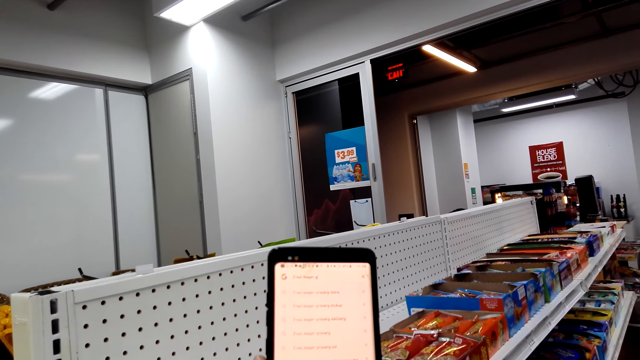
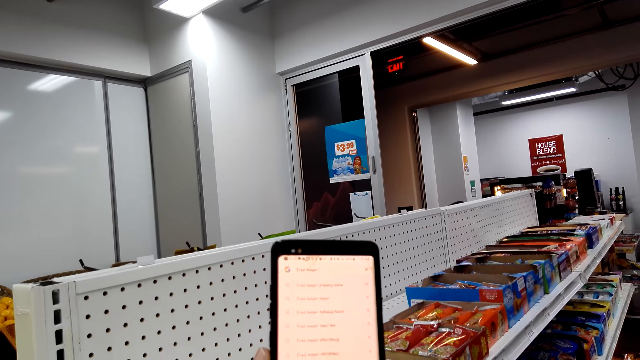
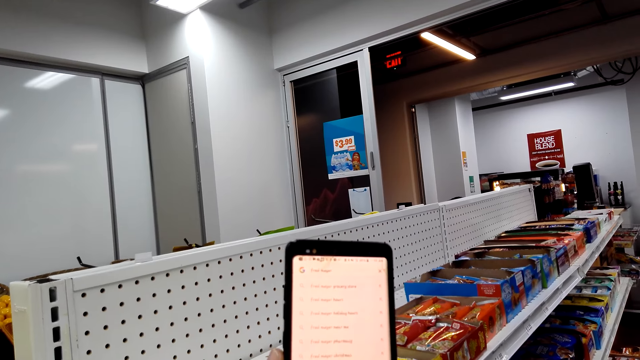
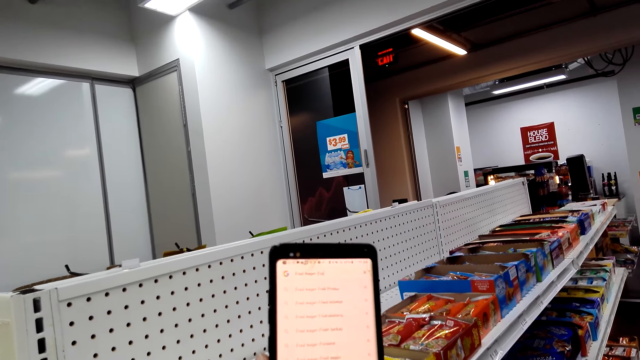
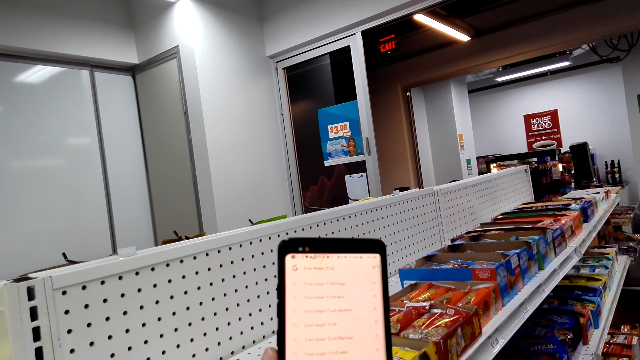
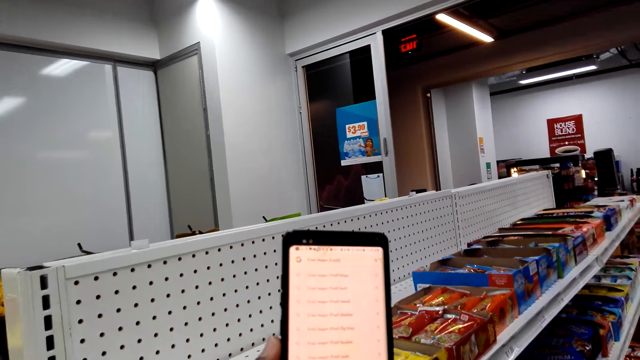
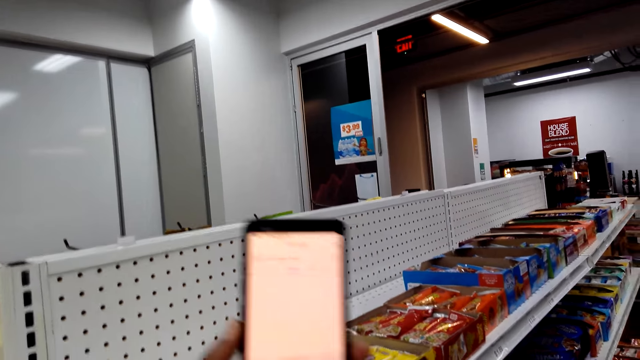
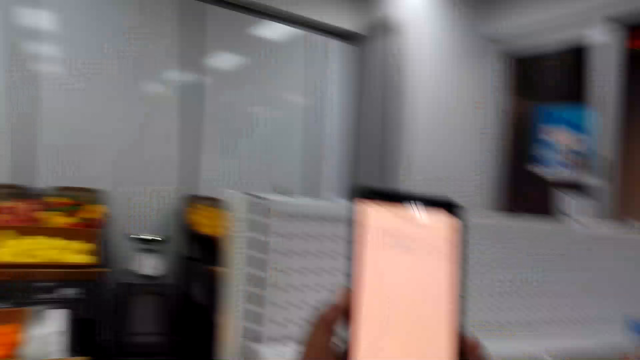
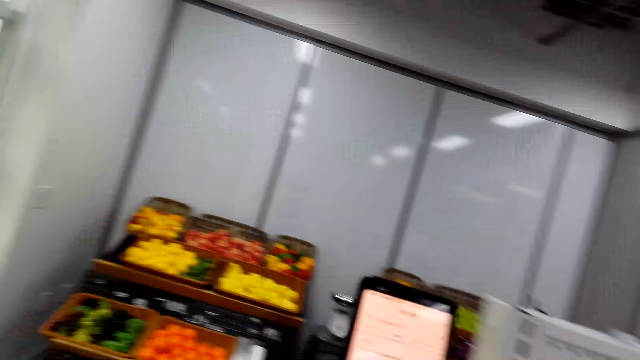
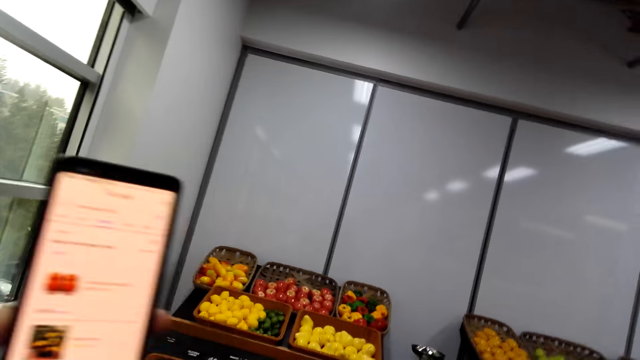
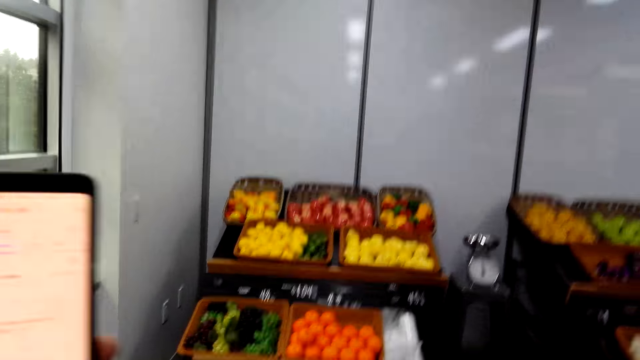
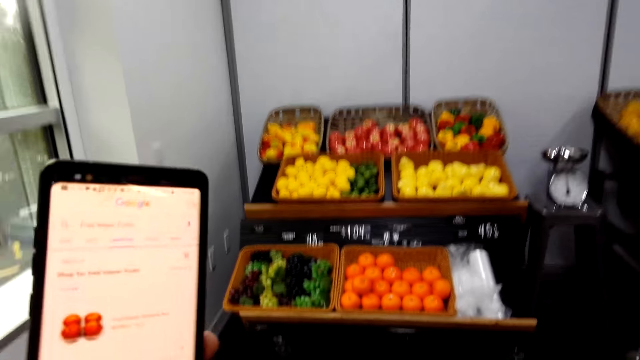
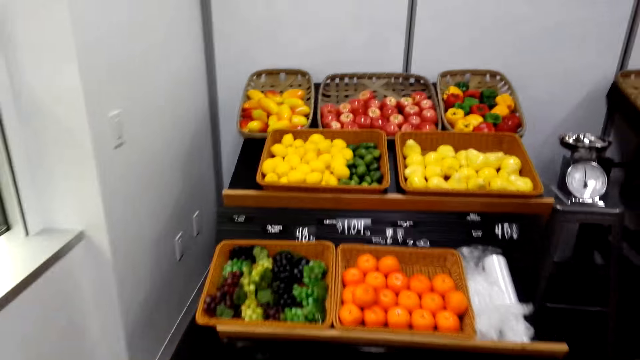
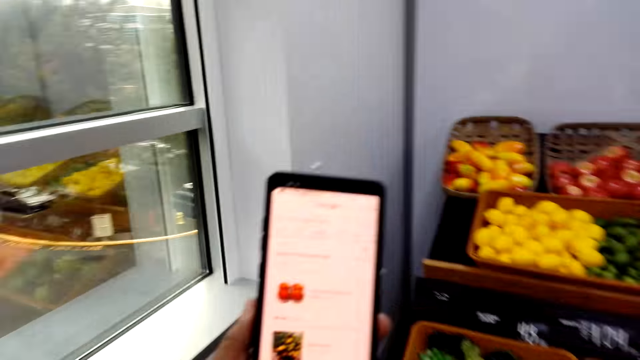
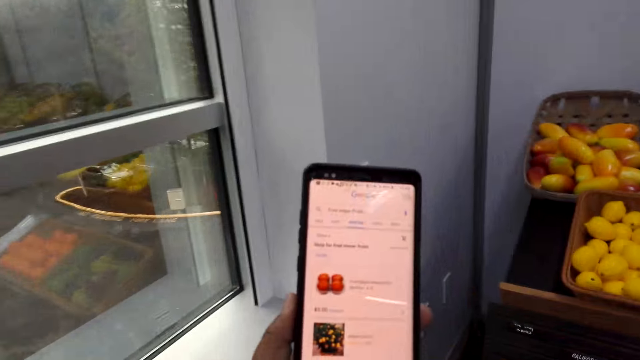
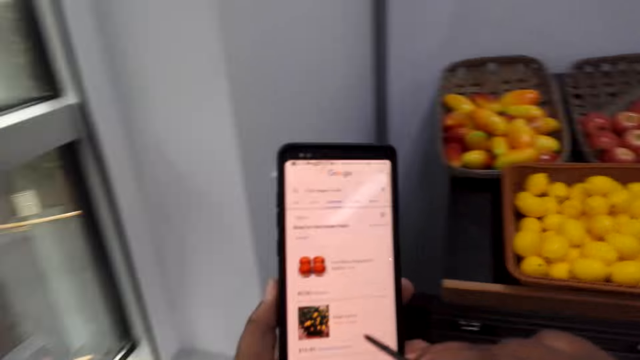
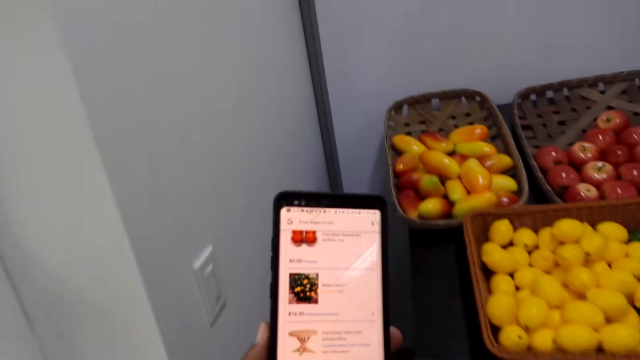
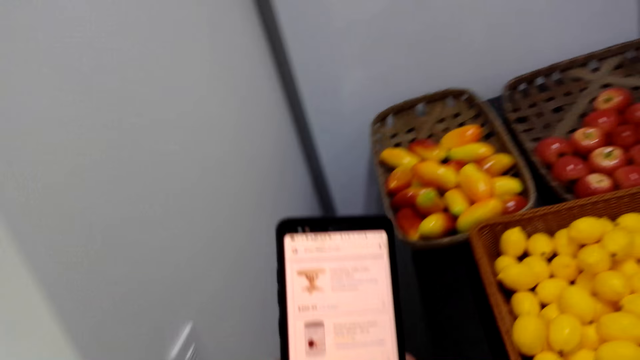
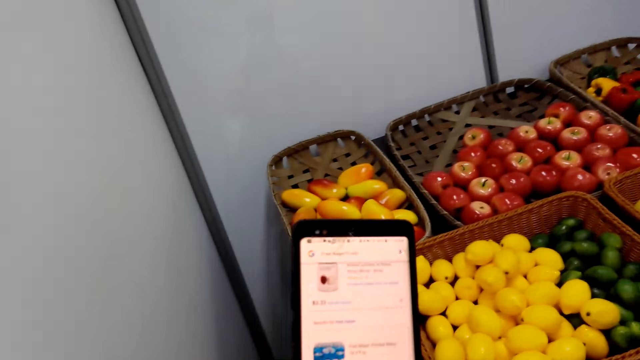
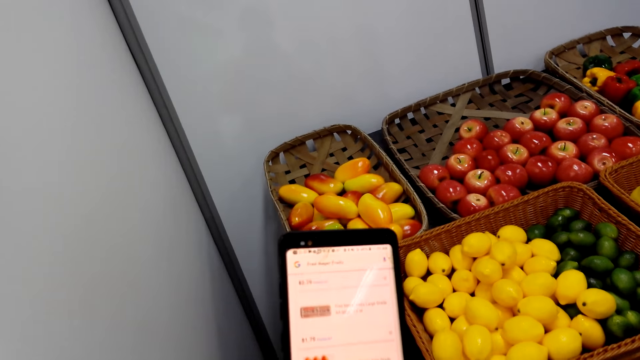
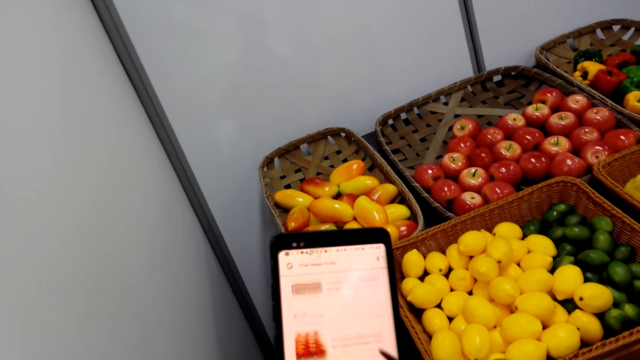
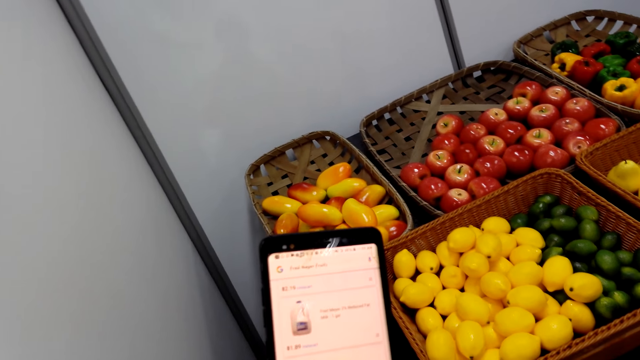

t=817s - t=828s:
The camera wearer holds a phone in the store with the left hand. They walk towards the fruit section. They scroll the phone in the store with a stylus pen.

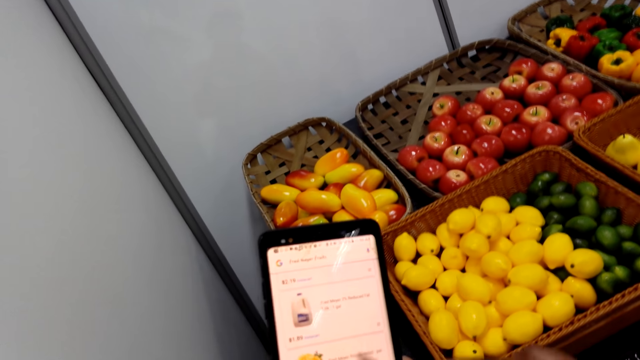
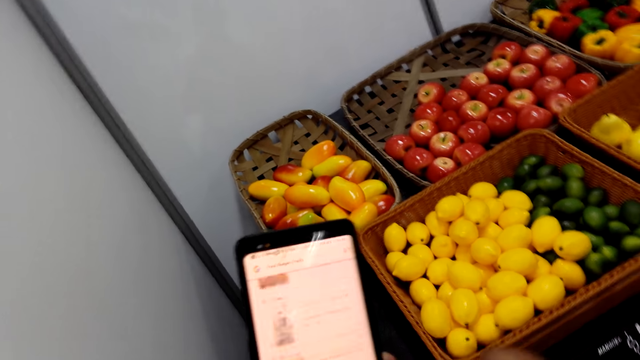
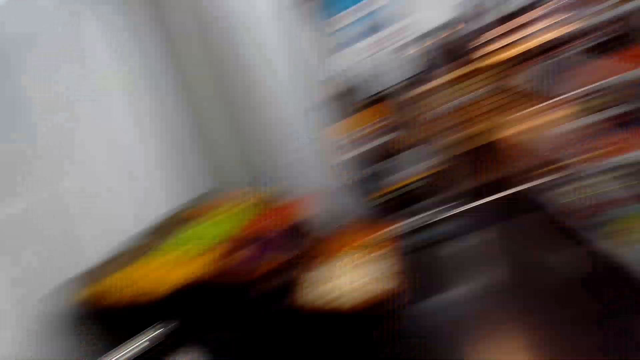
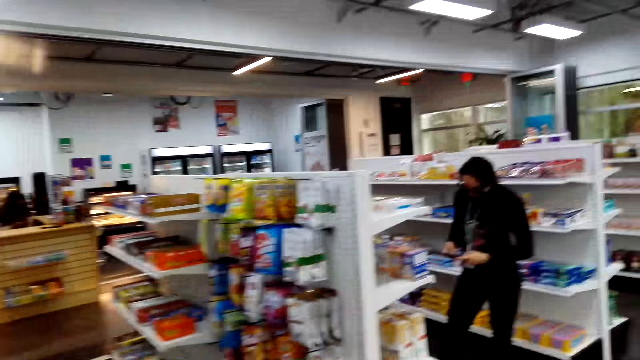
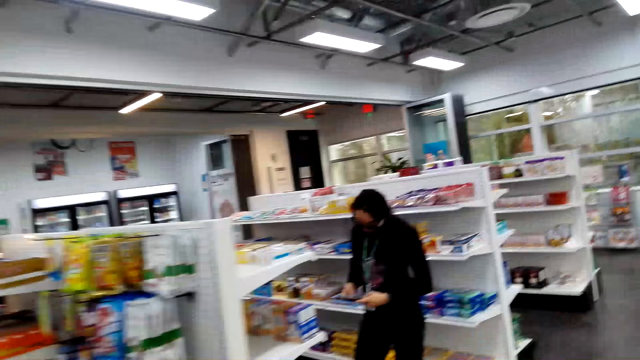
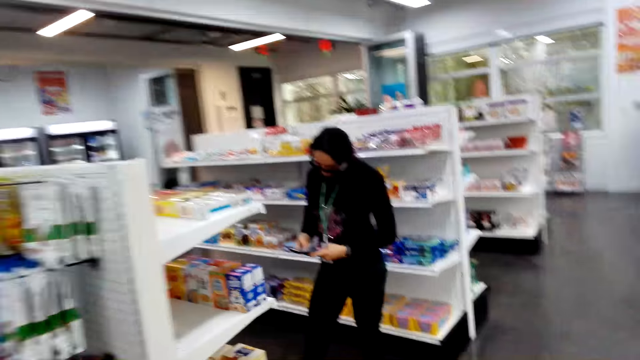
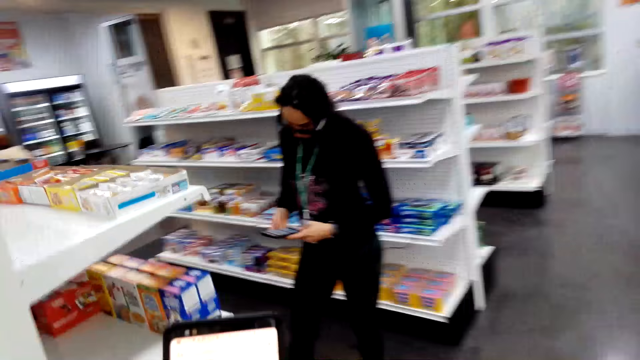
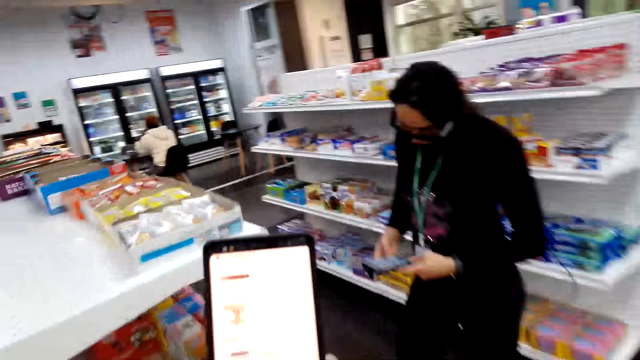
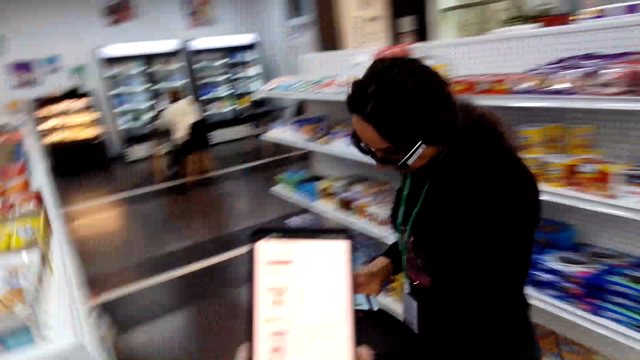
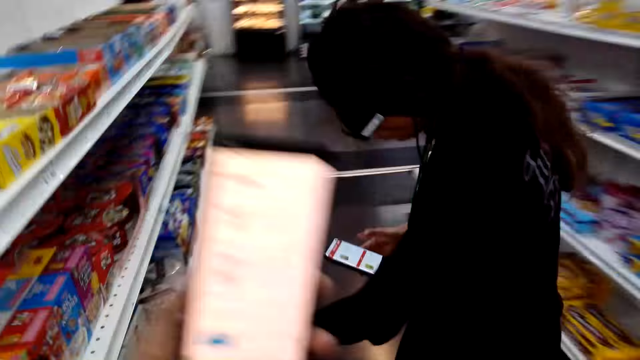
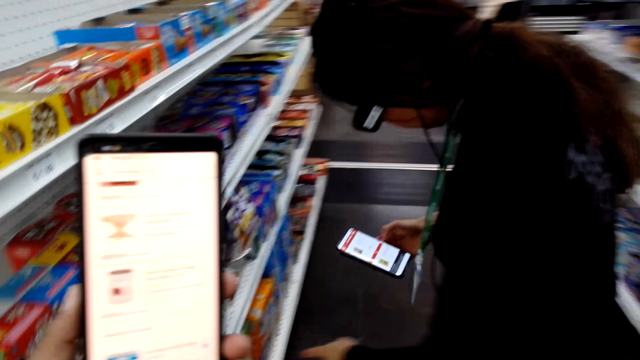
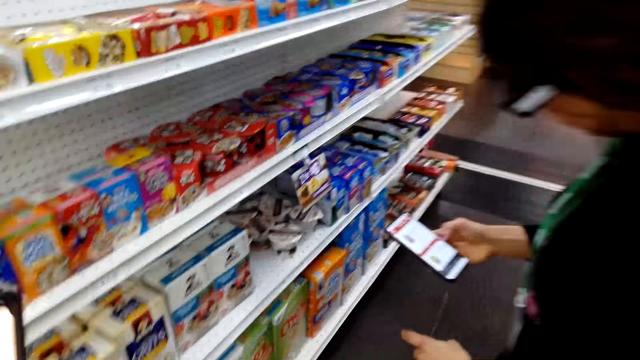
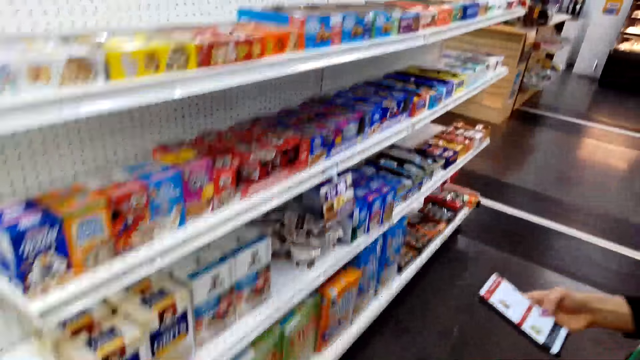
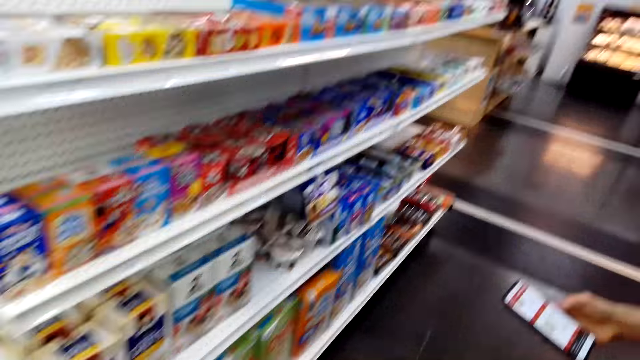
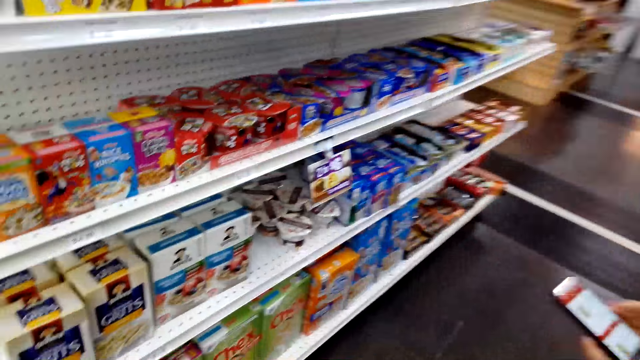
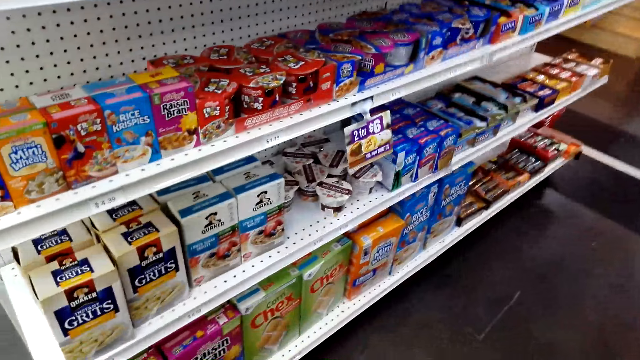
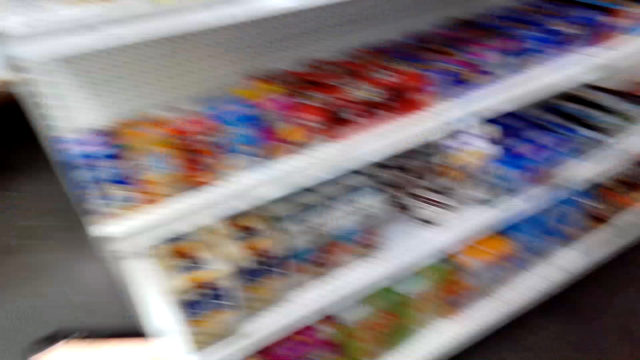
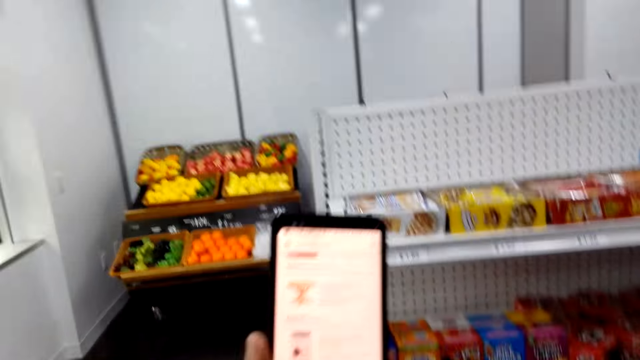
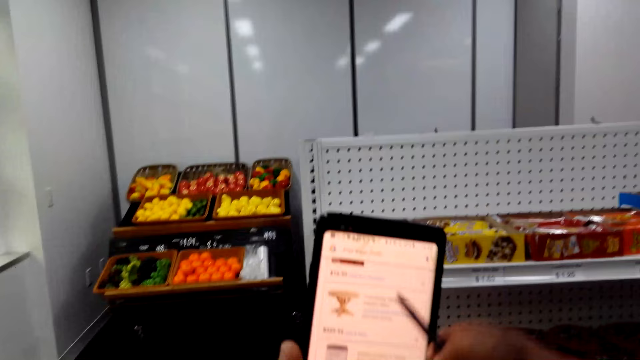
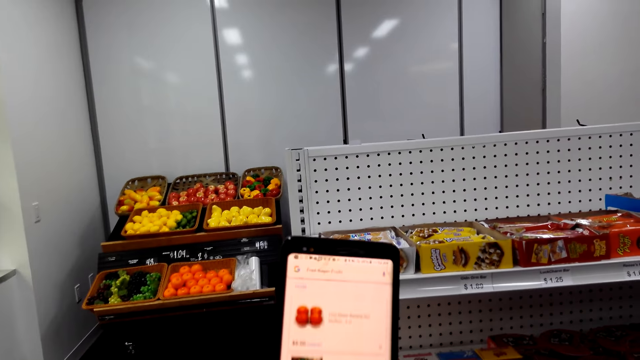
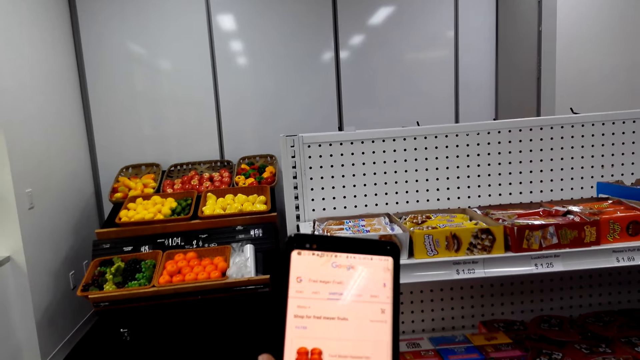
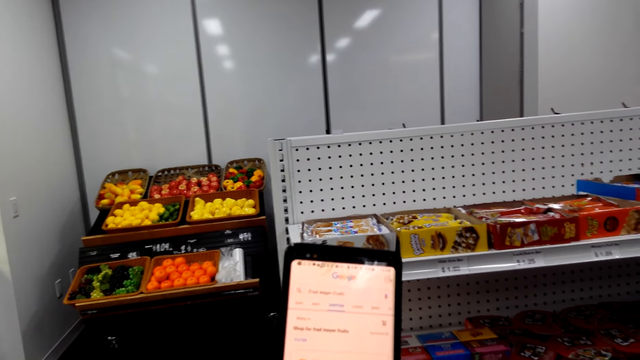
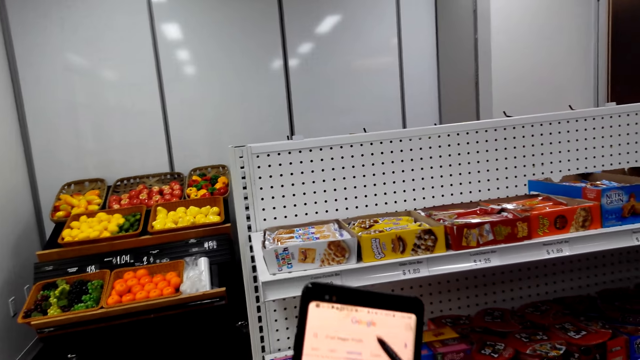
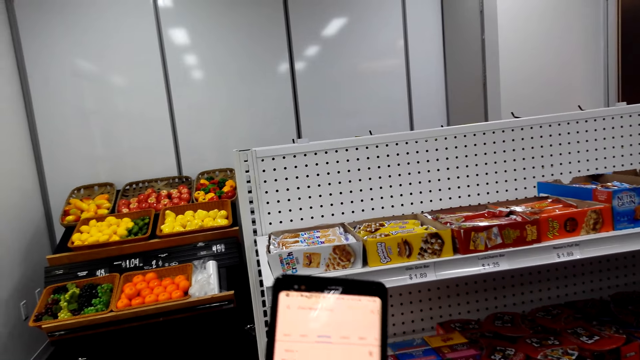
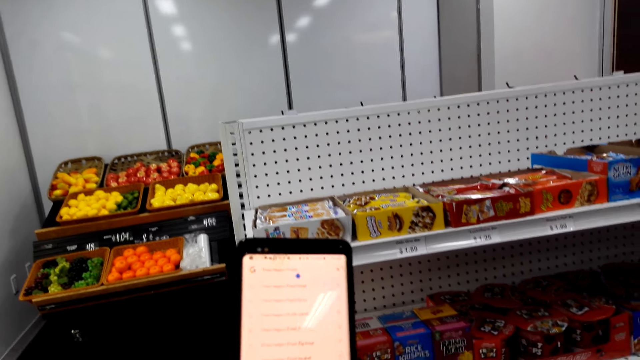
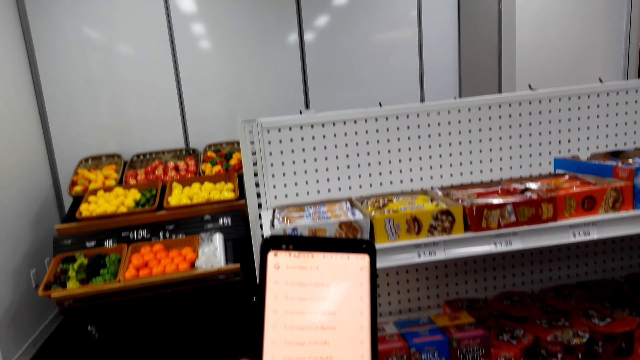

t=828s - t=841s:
The camera wearer turns around. They walk around the store. A woman looks at her phone. The camera wearer walks towards the woman. The woman stands in the store. The camera wearer holds the phone up in the store. The woman holds a phone in the store. The camera wearer holds the phone in the store. The woman points at the shelf, moves backwards and swipes on her phone. The camera wearer looks at the shelf. They hold the phone in the store. They swipe on the phone's screen with the stylus pen.
